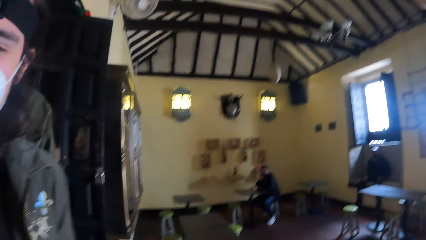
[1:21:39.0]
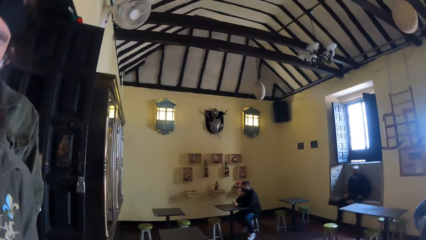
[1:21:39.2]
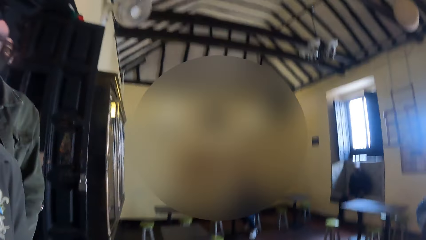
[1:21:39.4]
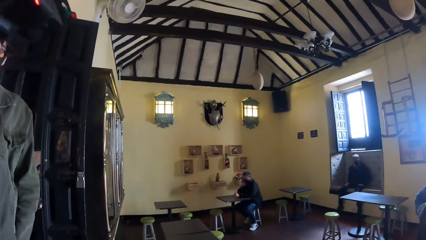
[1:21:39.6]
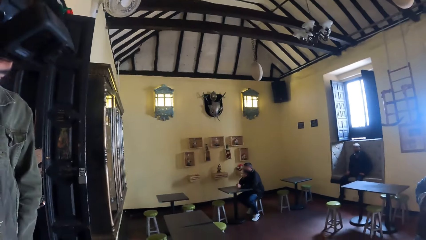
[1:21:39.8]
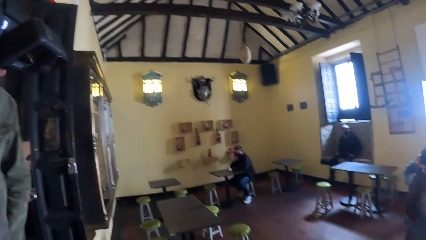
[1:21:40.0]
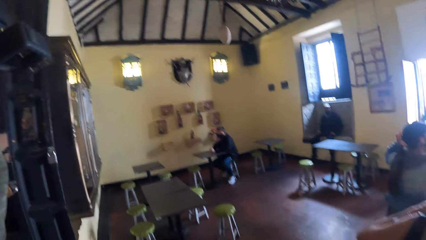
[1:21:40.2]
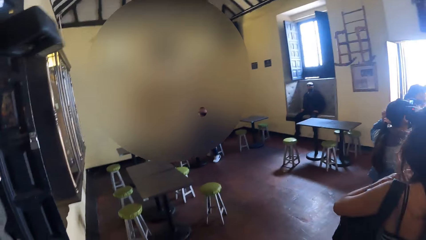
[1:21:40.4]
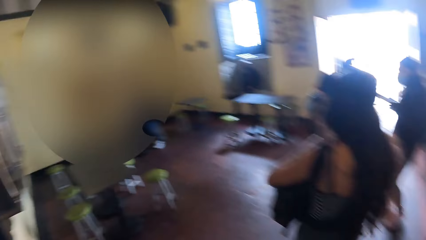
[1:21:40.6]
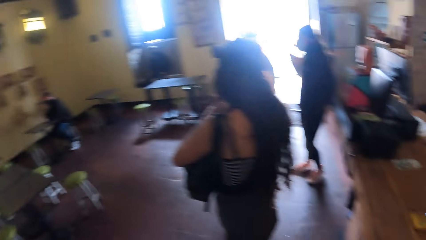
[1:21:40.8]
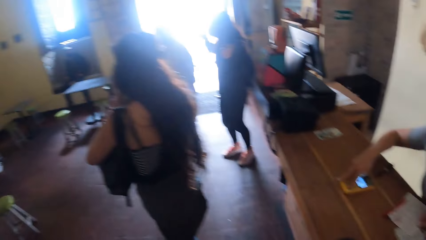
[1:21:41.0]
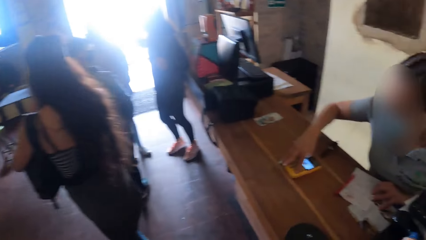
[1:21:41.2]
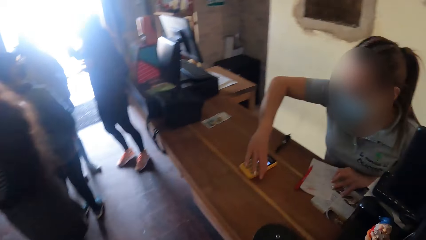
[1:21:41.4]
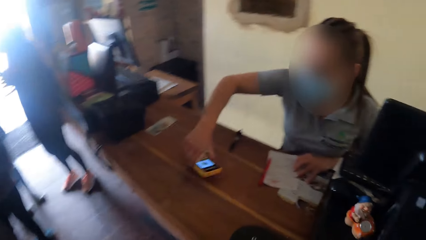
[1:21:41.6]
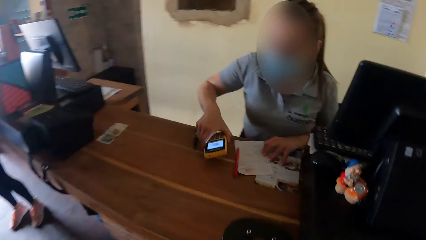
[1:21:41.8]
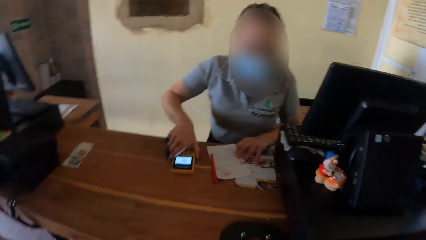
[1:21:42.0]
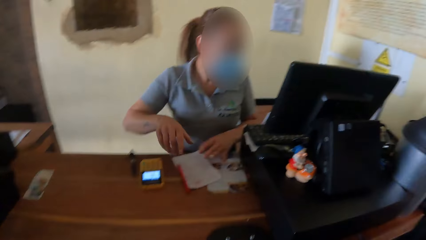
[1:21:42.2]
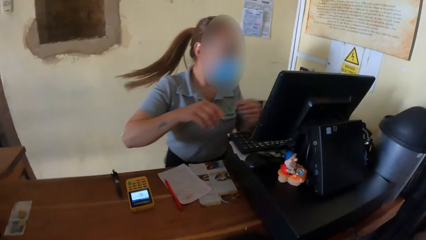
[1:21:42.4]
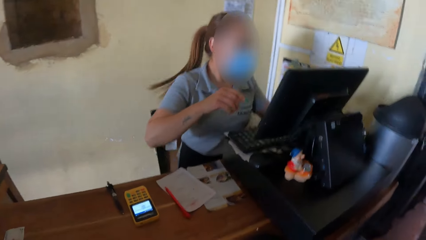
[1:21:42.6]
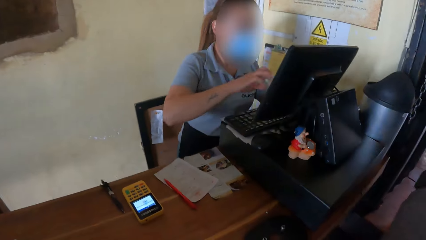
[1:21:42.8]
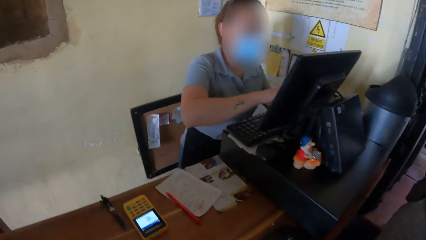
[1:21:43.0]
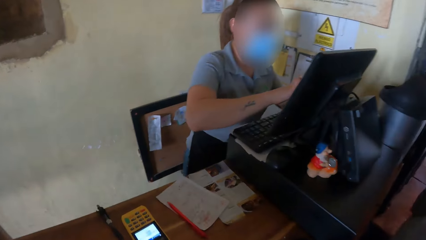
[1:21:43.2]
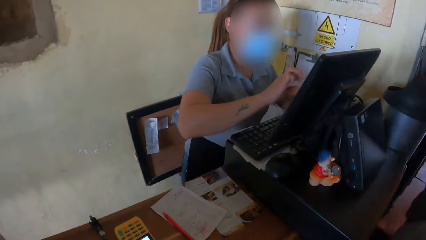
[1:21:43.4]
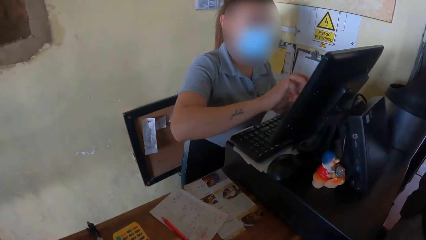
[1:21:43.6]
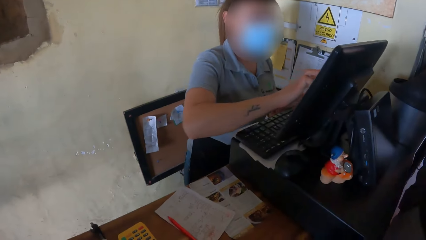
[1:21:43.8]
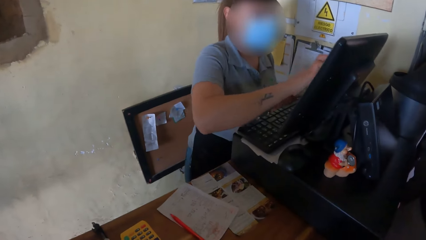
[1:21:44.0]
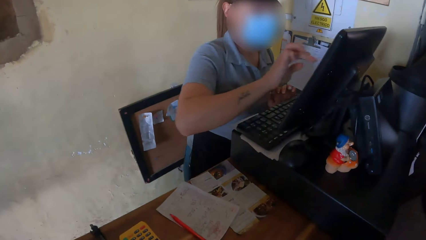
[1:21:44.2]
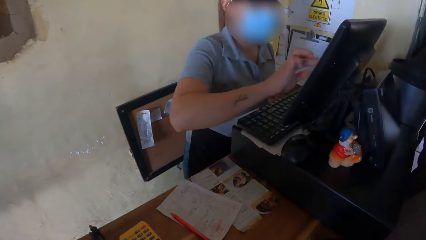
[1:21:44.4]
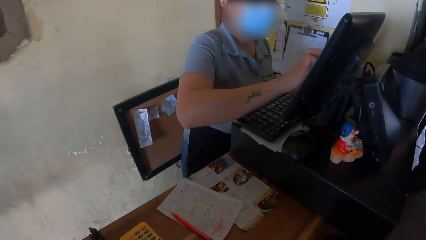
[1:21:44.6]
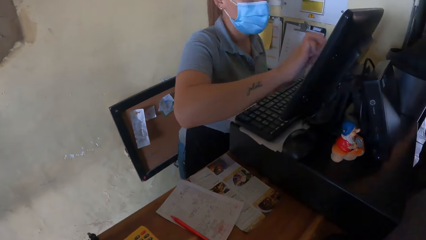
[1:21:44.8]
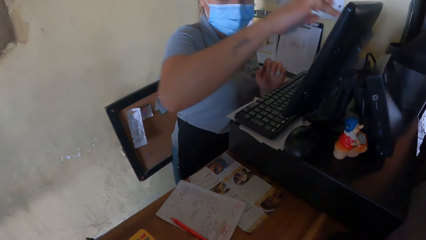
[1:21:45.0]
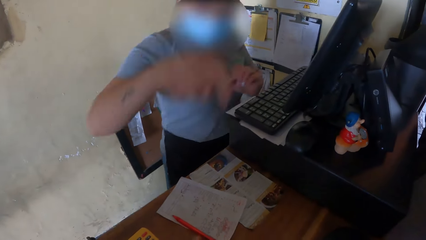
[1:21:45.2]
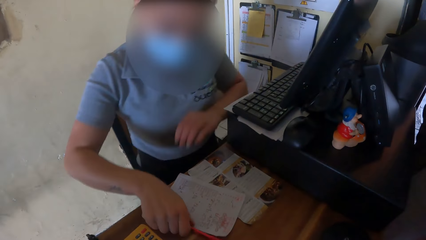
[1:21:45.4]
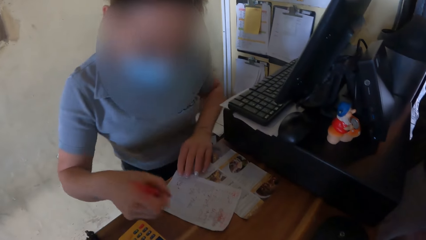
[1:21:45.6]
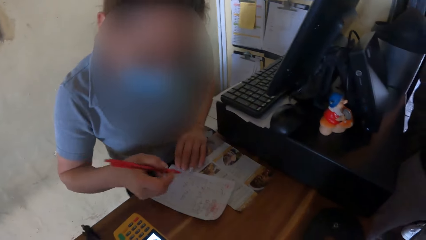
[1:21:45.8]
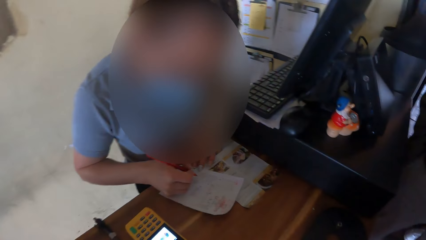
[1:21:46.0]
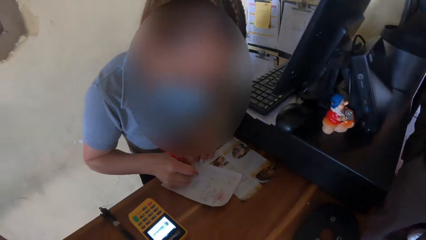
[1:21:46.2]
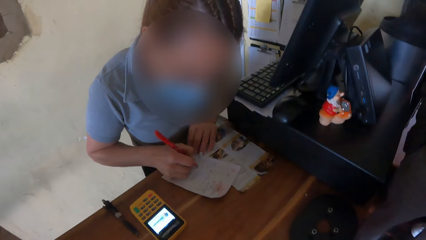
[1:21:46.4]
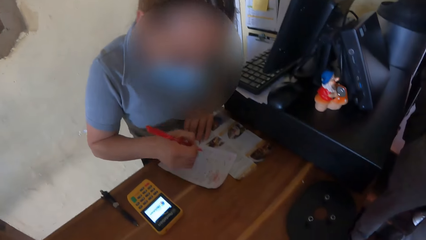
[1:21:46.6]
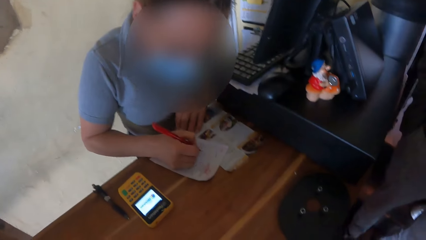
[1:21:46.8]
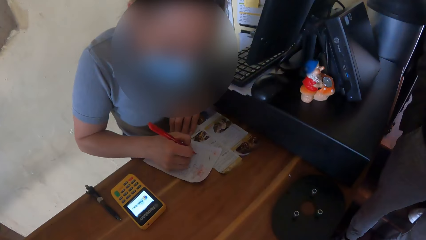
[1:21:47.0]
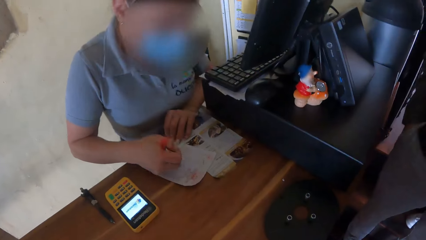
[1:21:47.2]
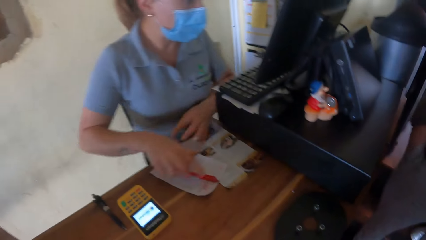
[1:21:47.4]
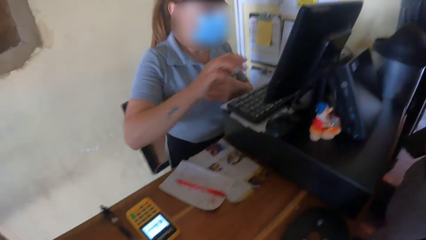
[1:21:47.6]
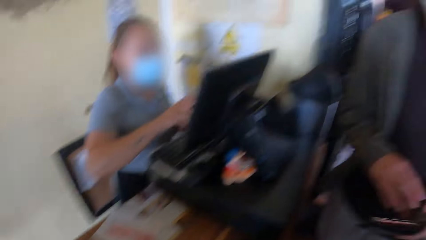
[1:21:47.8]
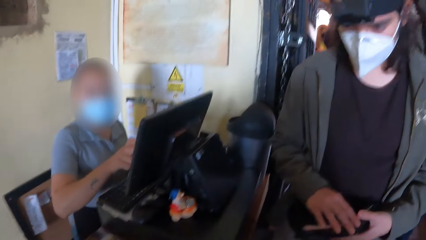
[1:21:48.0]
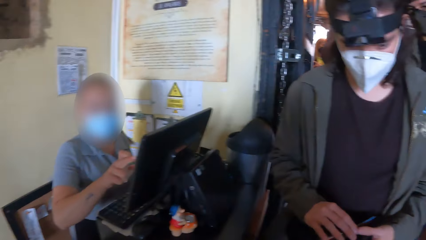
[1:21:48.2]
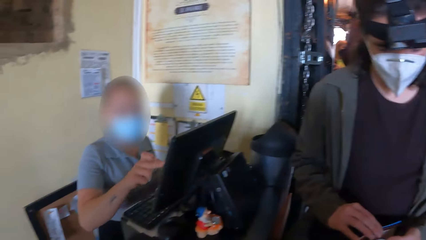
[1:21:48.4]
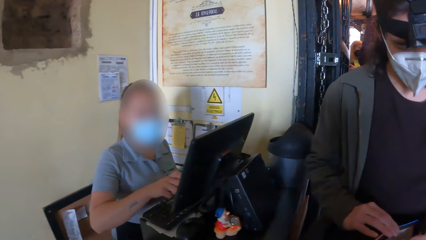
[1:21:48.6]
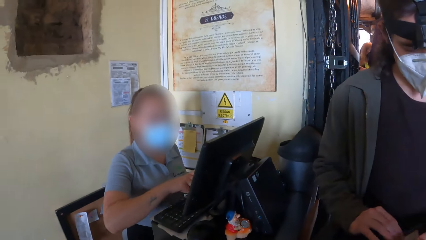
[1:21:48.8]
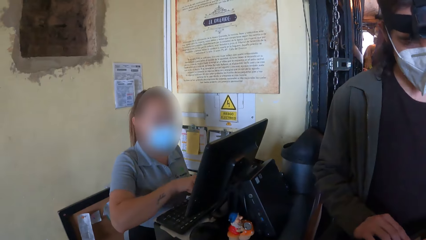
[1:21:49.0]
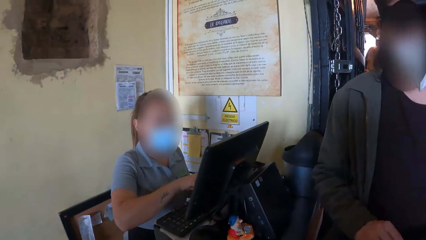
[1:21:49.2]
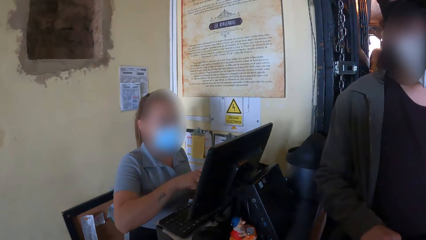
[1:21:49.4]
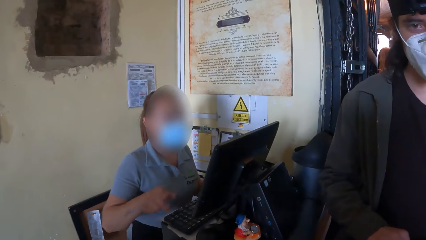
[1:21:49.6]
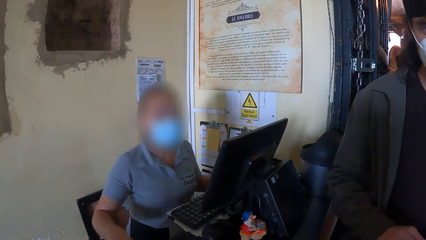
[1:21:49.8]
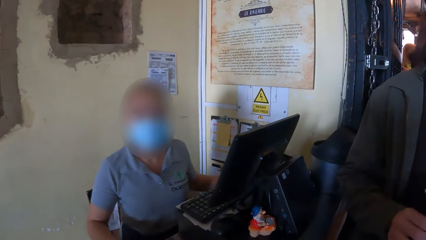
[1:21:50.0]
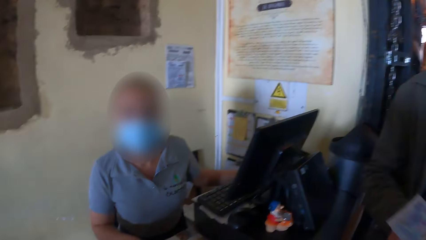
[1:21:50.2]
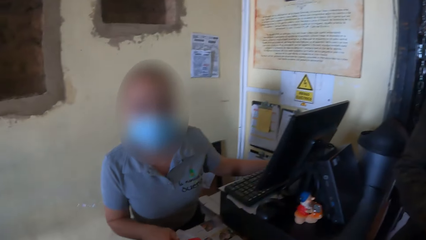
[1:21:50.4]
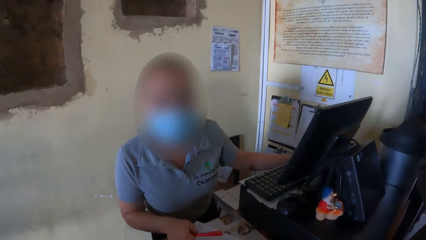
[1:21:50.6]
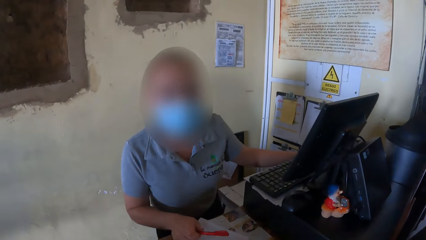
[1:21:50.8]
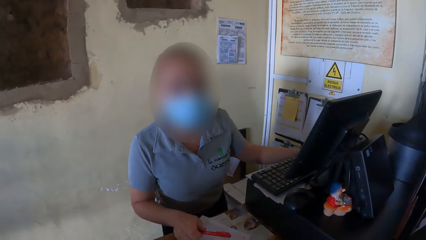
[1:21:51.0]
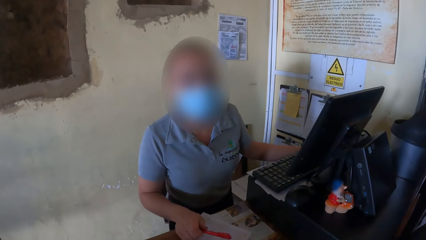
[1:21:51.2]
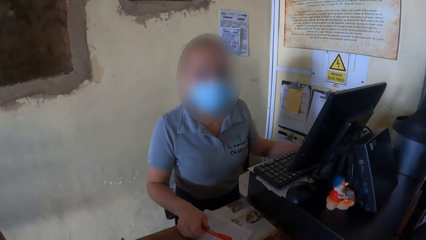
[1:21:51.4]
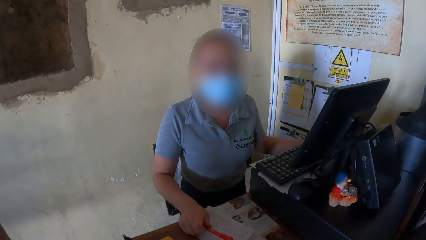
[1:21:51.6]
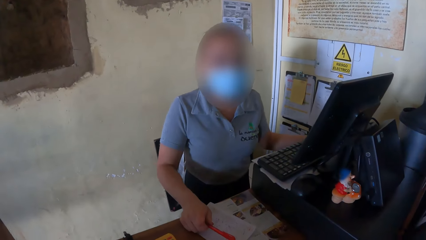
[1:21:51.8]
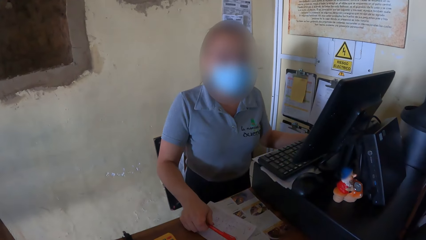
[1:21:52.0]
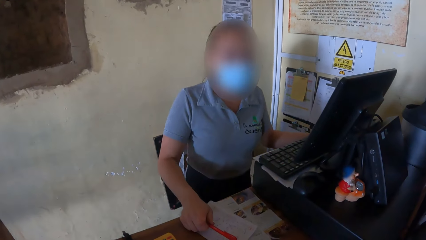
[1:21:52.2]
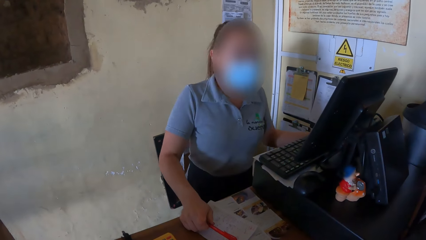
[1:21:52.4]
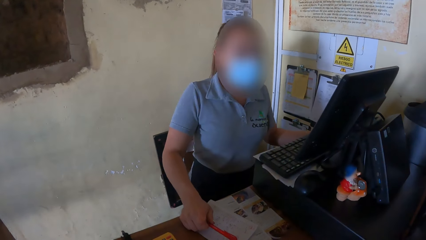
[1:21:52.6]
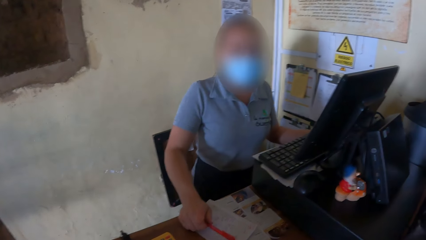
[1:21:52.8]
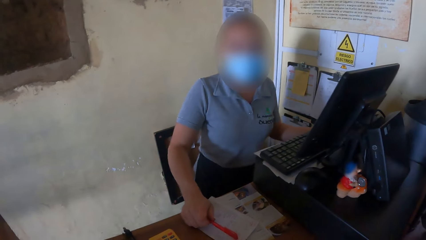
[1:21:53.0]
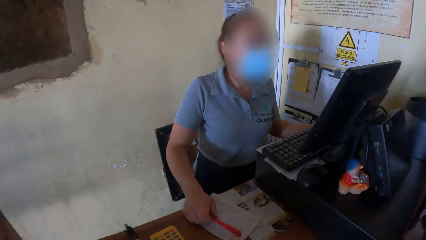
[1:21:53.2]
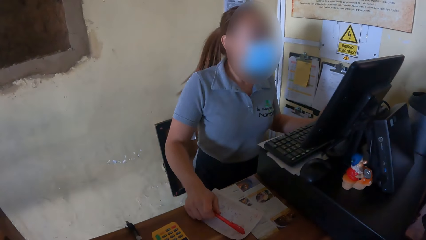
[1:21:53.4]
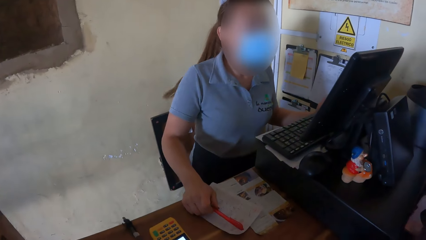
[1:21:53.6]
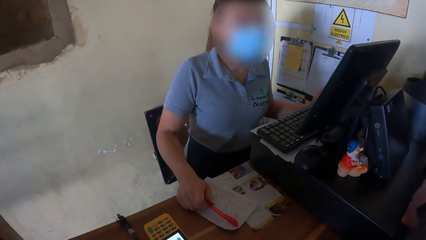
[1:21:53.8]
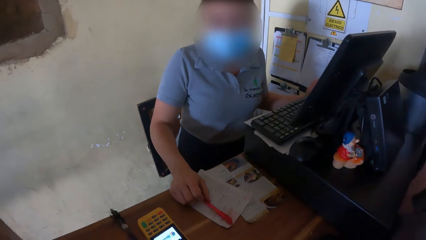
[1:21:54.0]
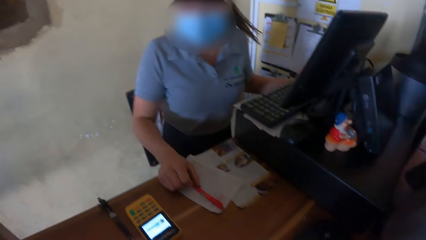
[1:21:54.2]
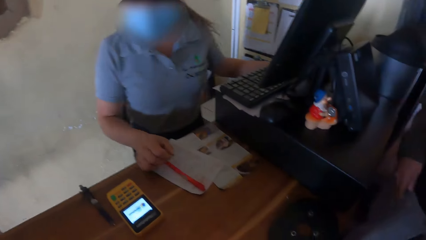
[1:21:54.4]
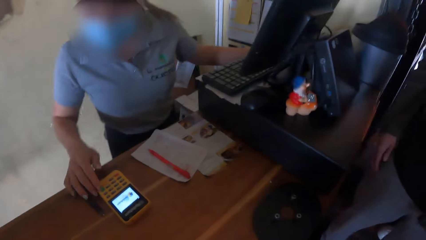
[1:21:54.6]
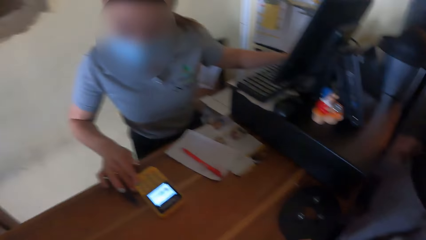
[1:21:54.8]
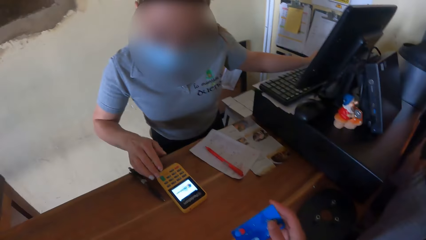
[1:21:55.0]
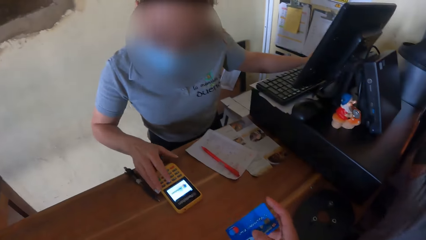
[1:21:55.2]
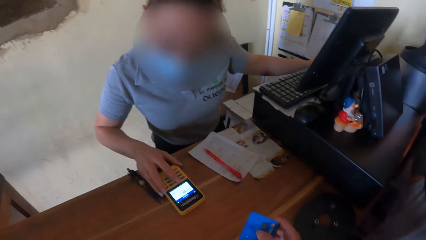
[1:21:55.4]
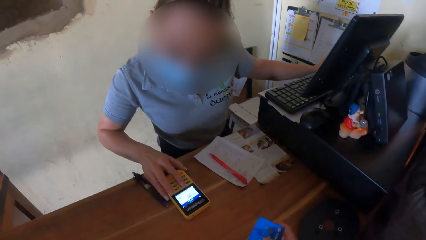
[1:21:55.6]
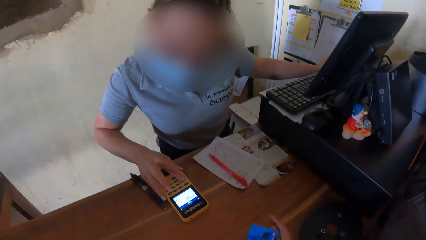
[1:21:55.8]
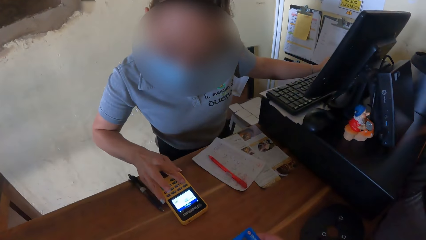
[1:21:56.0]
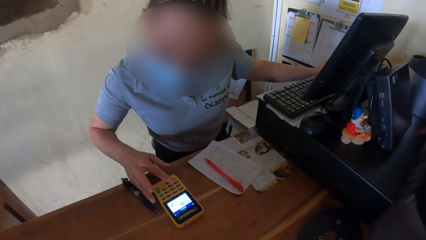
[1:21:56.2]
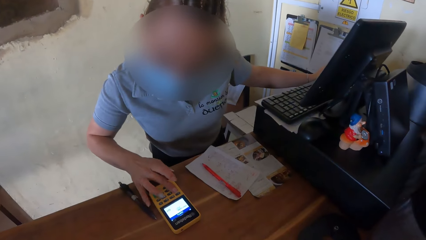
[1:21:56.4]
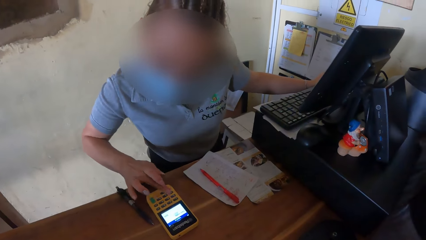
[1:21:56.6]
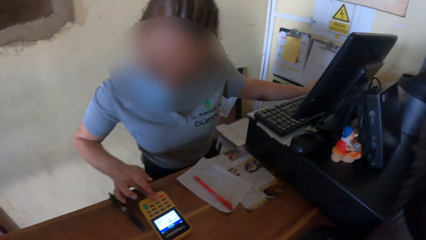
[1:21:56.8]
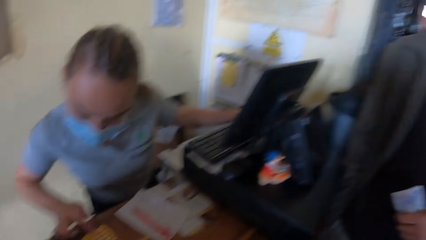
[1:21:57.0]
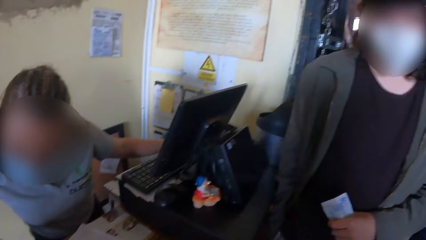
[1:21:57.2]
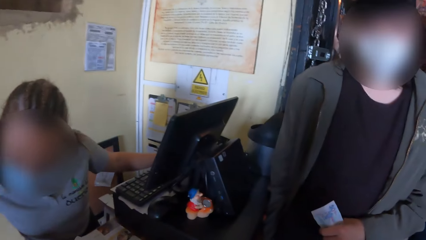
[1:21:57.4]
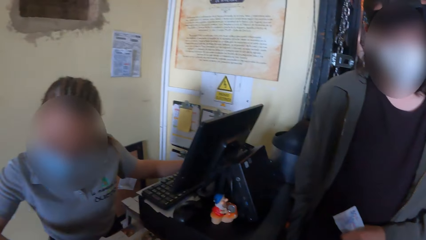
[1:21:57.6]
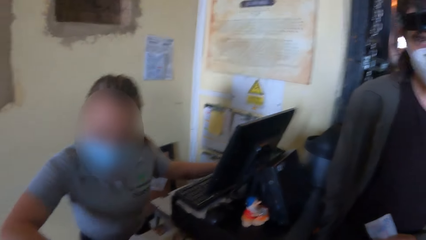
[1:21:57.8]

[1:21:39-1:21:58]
The cashier turns the payment terminal on the counter with her right hand. The cashier operates the computer on the counter with her right hand. The cashier picks up the pen from the counter with her right hand, holds a sheet of paper to the counter with her left hand, writes on the sheet of paper on the counter with the pen in her right hand and places the pen in her right hand on the counter. The cashier operates the computer on the counter with her right hand. A man picks a credit card from a wallet in his left hand with his right hand. The camera wearer converses with the man. He converses with the cashier. The cashier operates the payment terminal on the counter with her right hand. The camera wearer stretches a credit card in his right hand towards the cashier. He holds the card on the table.
